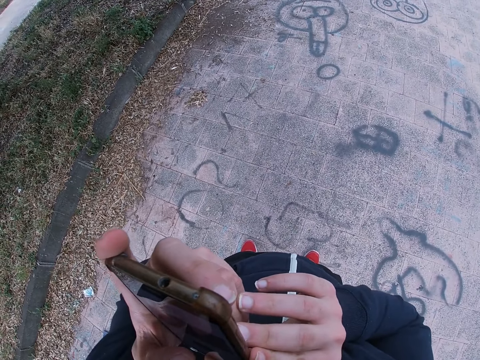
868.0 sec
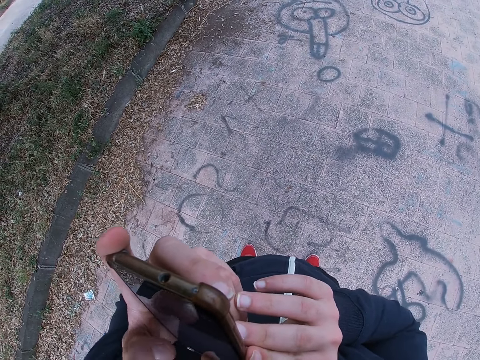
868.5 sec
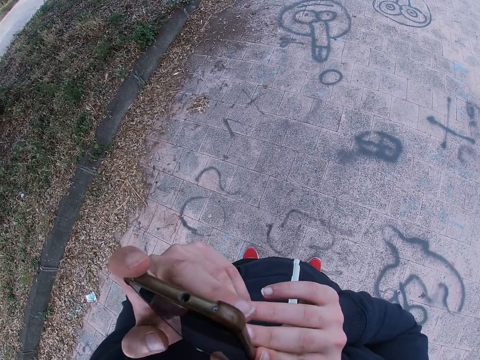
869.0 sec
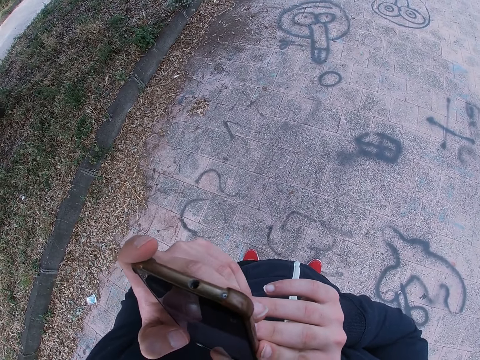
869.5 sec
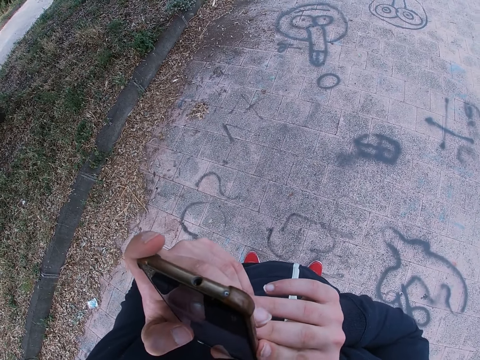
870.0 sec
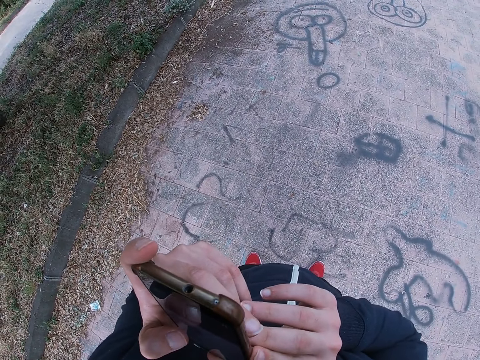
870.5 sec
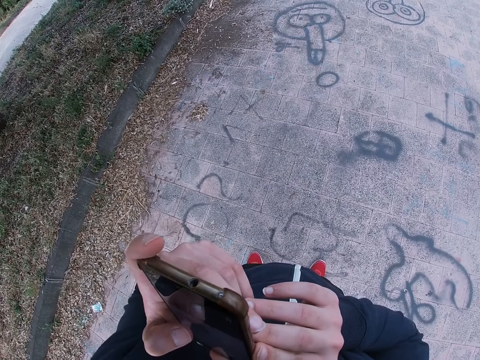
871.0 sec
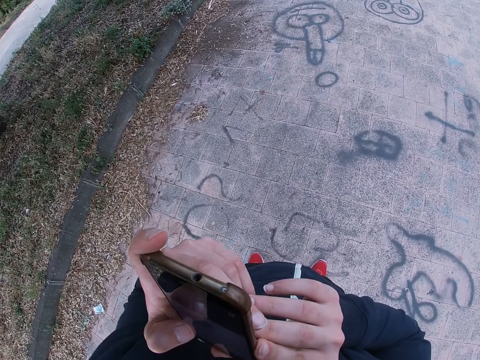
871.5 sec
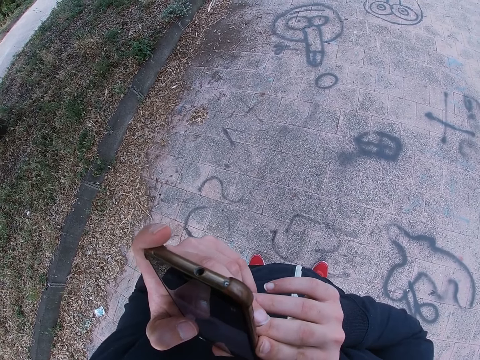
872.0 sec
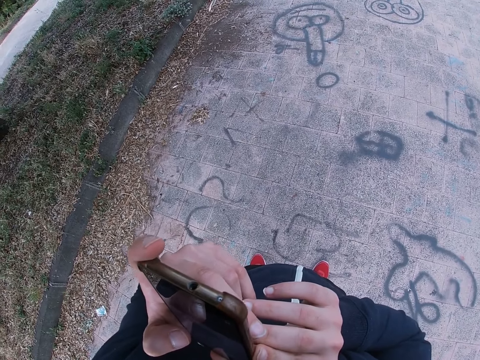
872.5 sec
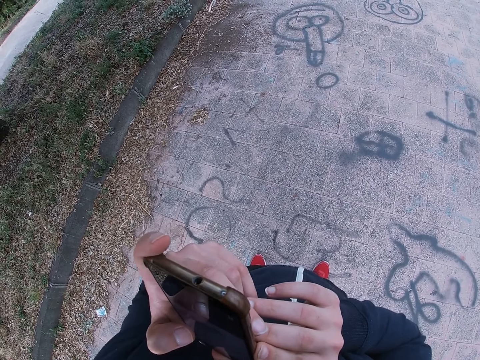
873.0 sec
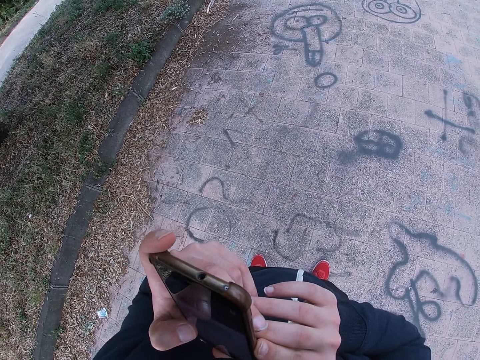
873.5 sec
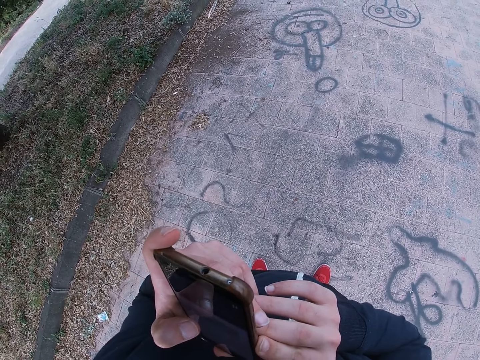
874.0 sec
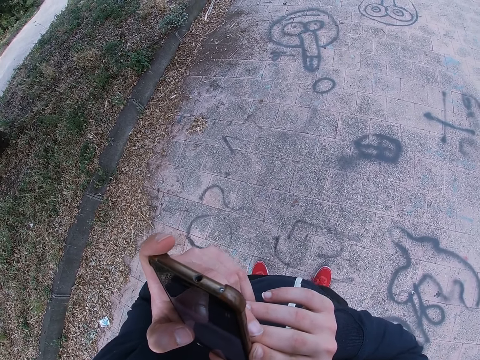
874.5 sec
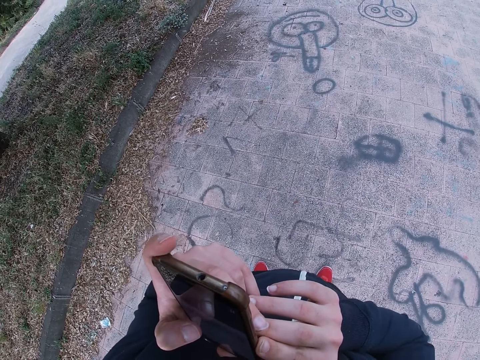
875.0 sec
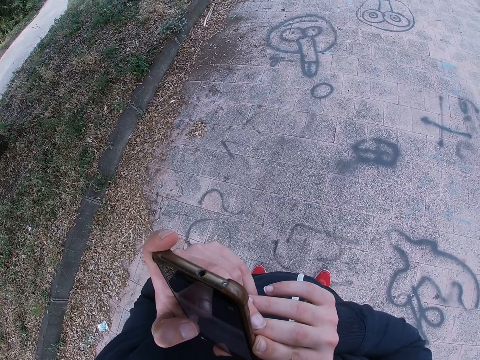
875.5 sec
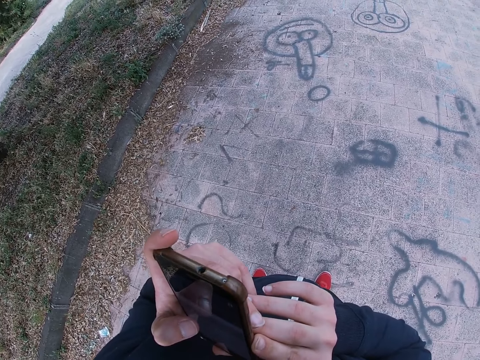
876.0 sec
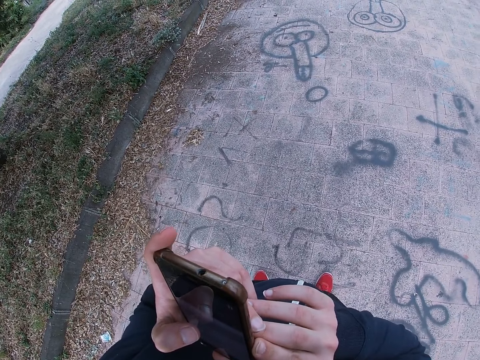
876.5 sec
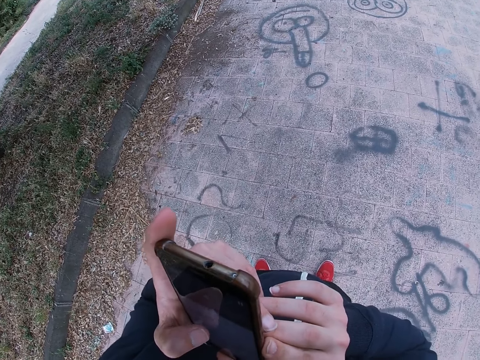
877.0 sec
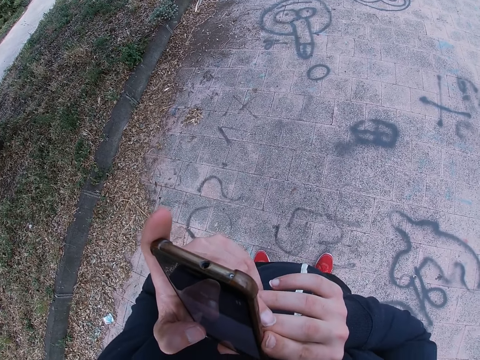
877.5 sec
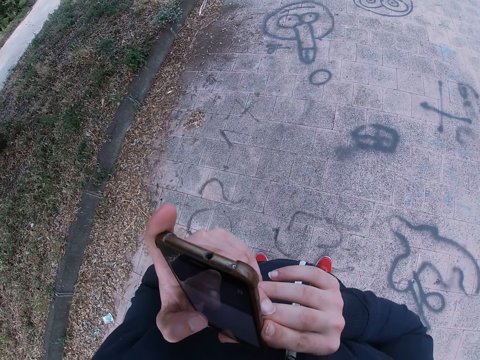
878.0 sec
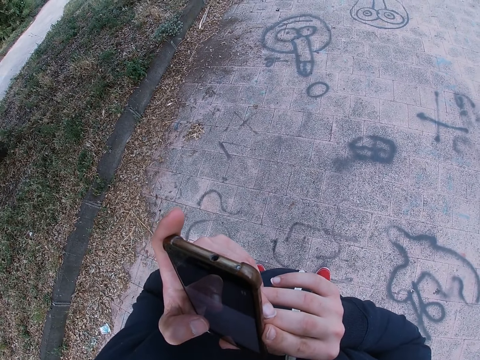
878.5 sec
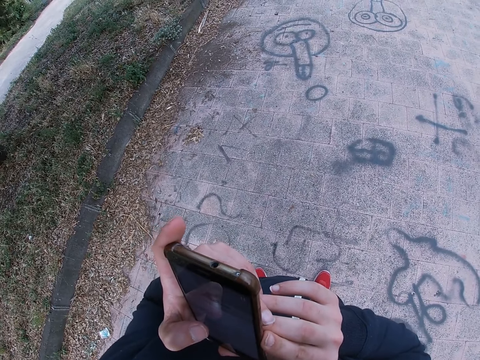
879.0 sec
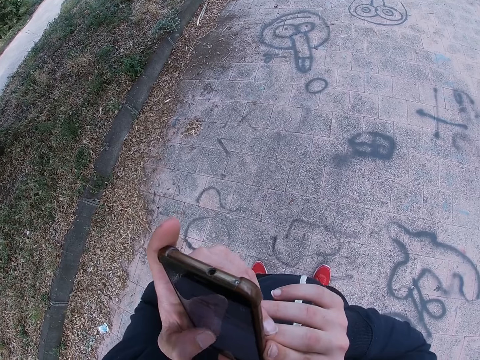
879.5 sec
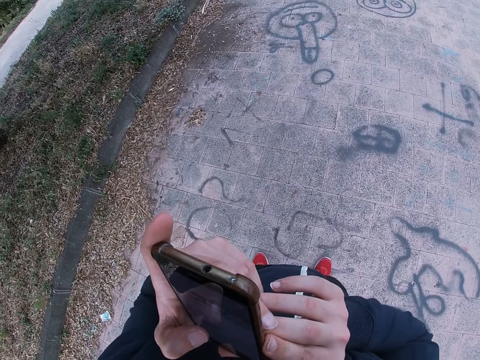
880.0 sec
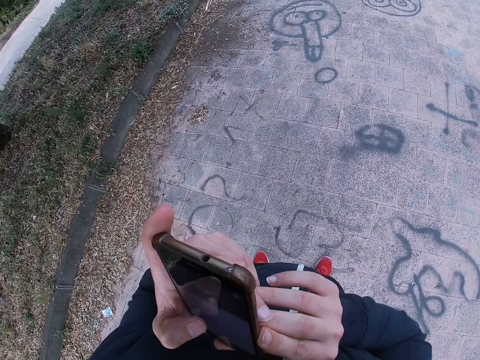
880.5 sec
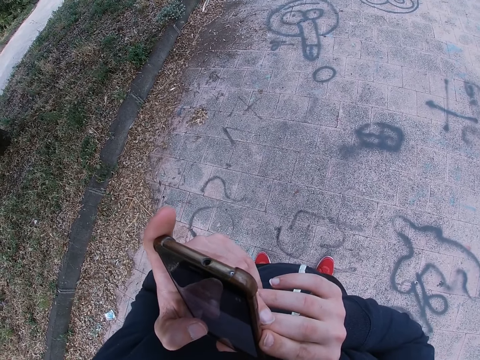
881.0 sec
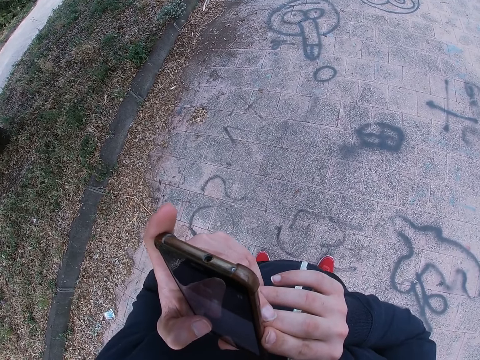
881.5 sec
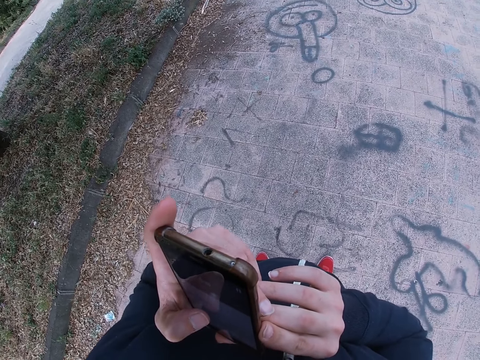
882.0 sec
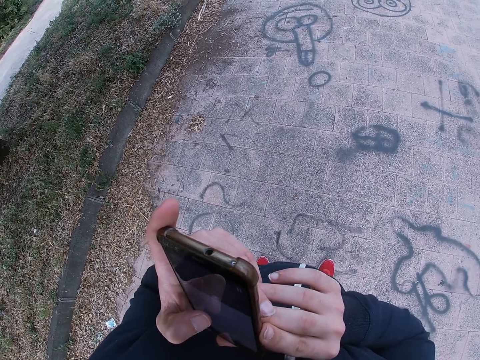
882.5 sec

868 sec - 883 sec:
The camera wearer taps the phone. They tap the phone again.

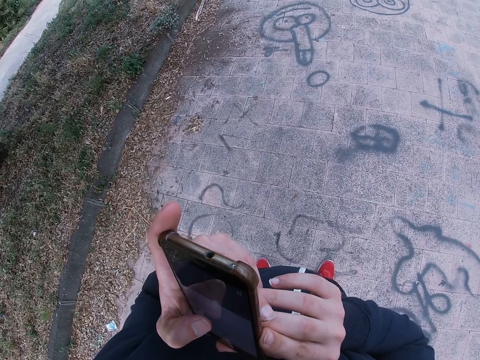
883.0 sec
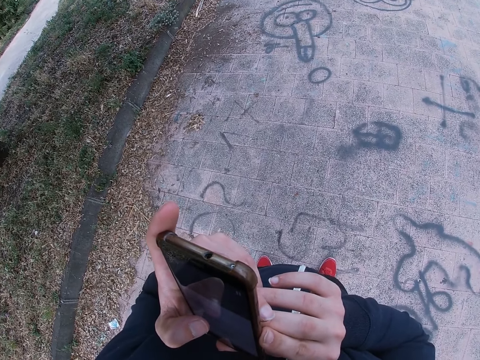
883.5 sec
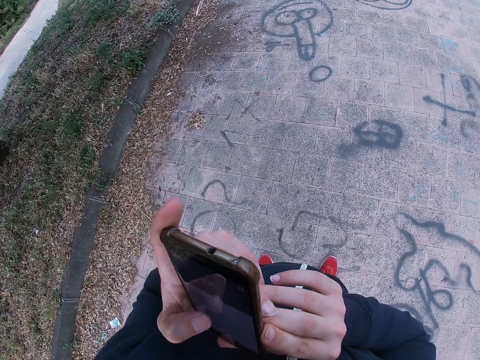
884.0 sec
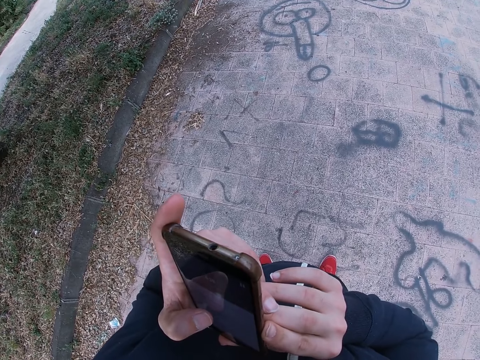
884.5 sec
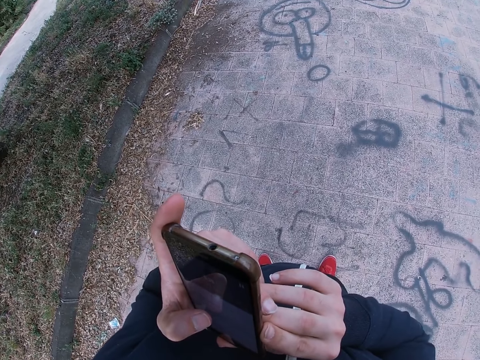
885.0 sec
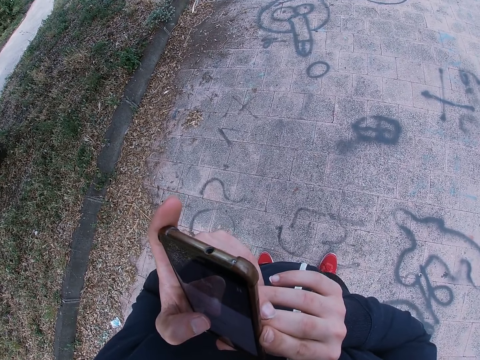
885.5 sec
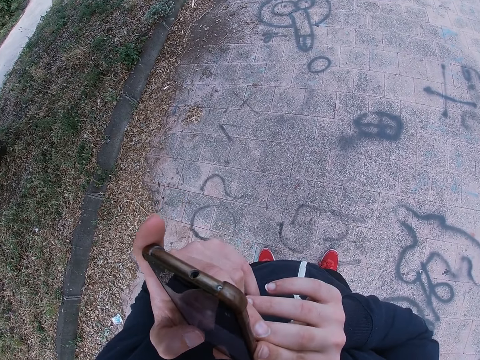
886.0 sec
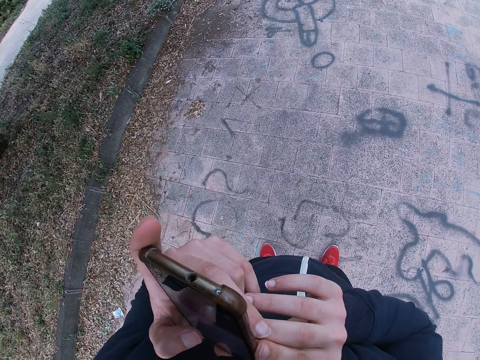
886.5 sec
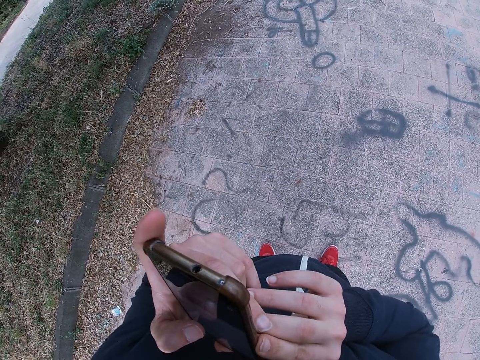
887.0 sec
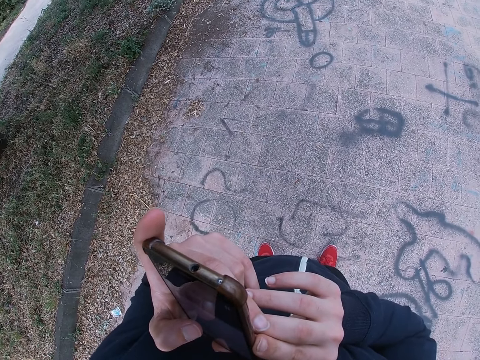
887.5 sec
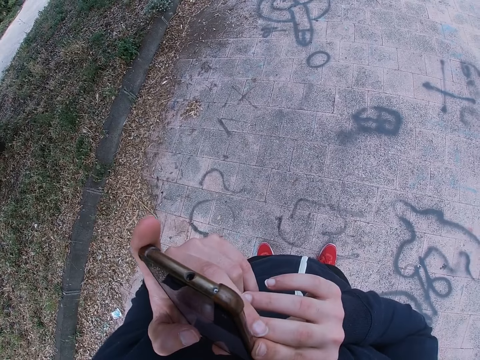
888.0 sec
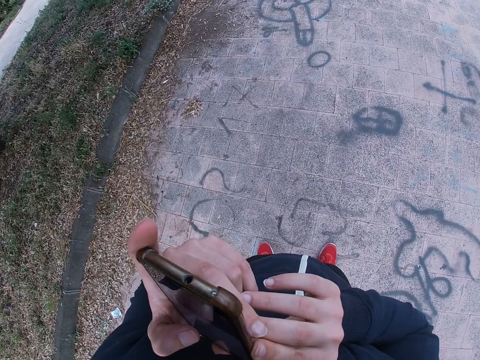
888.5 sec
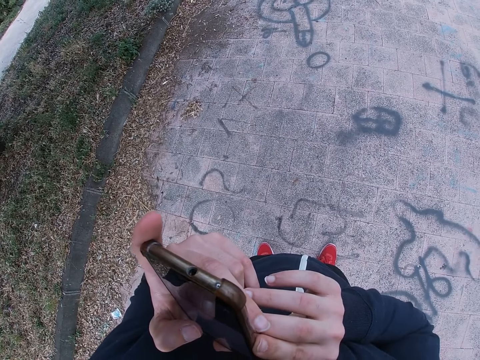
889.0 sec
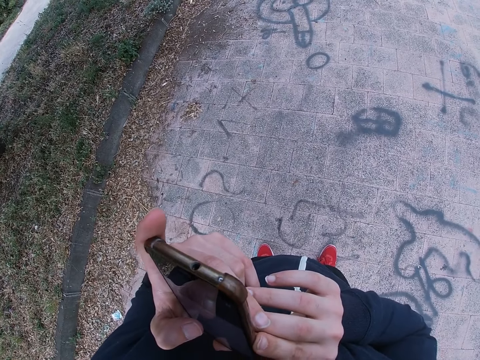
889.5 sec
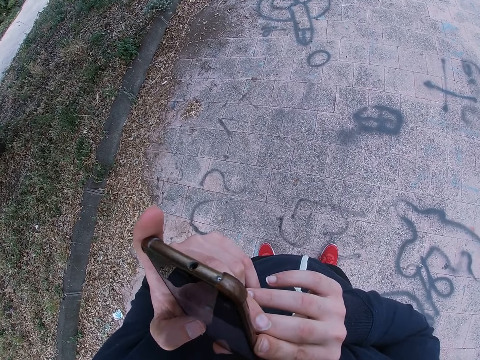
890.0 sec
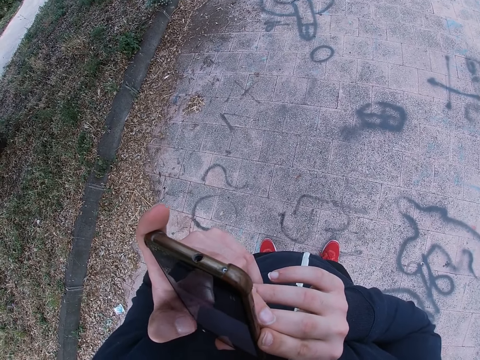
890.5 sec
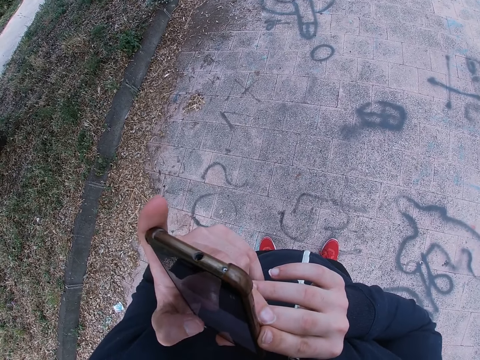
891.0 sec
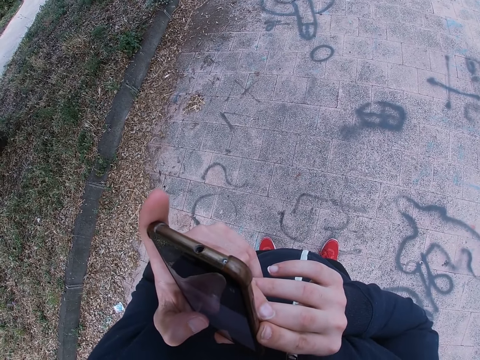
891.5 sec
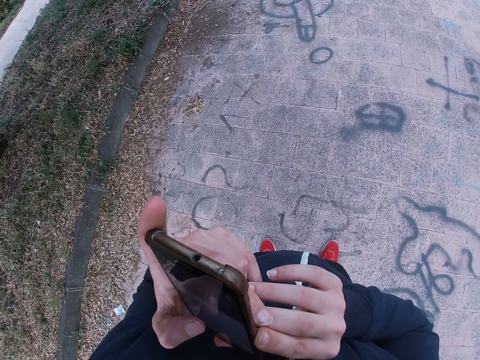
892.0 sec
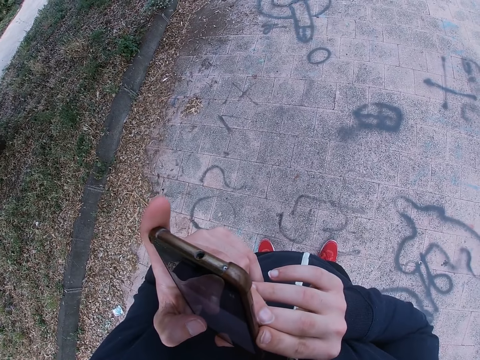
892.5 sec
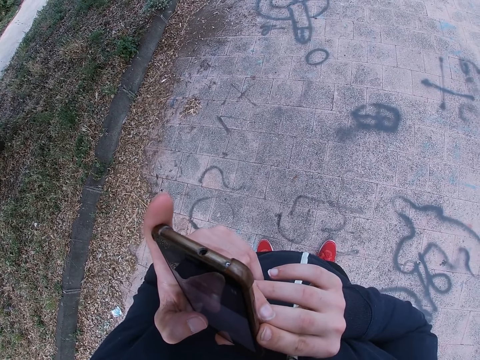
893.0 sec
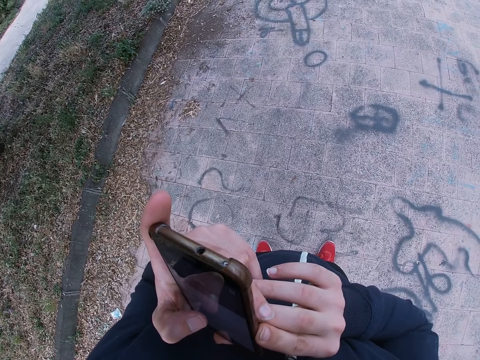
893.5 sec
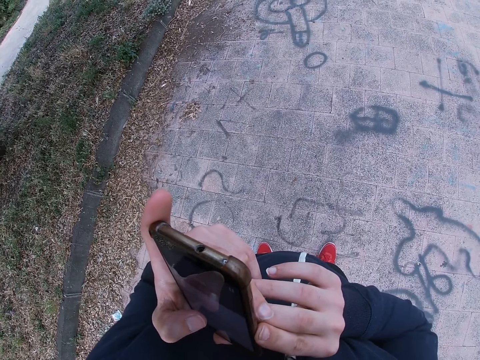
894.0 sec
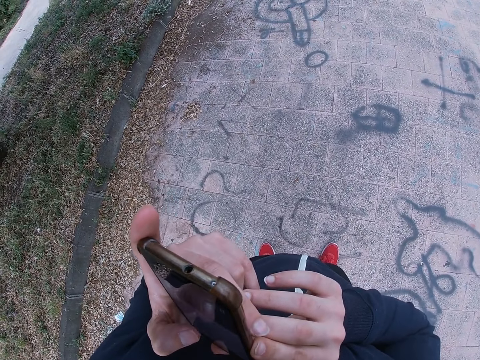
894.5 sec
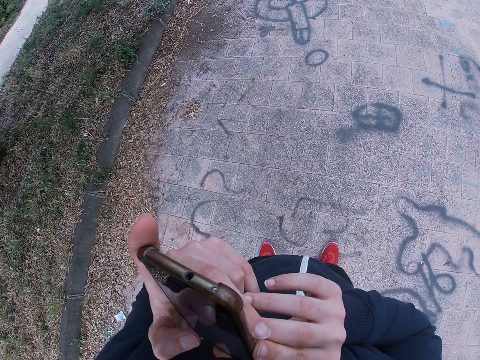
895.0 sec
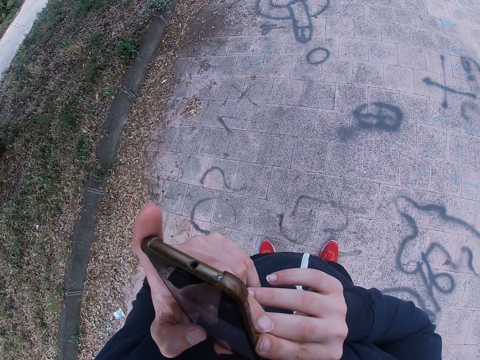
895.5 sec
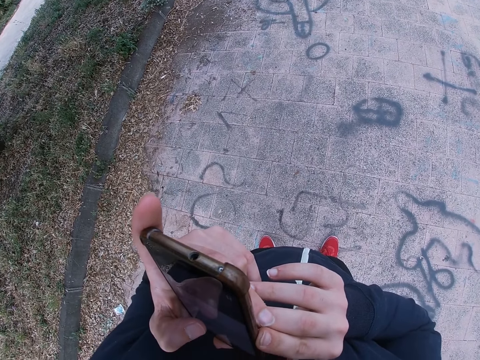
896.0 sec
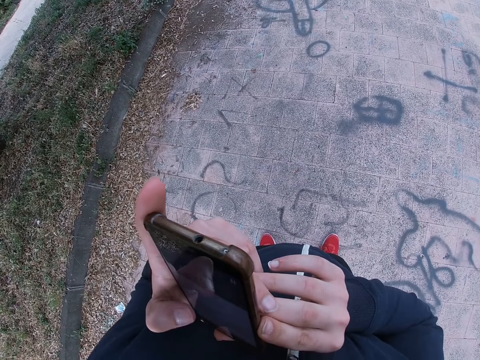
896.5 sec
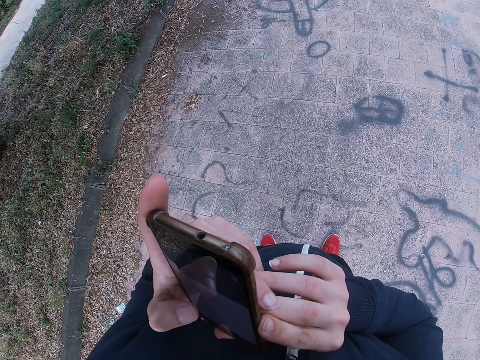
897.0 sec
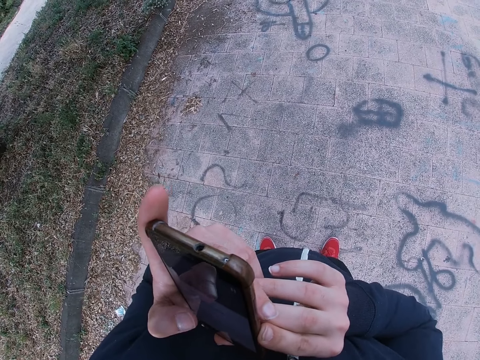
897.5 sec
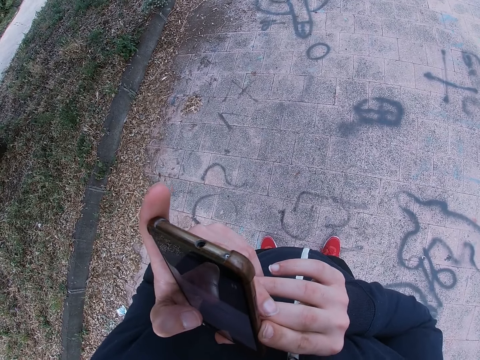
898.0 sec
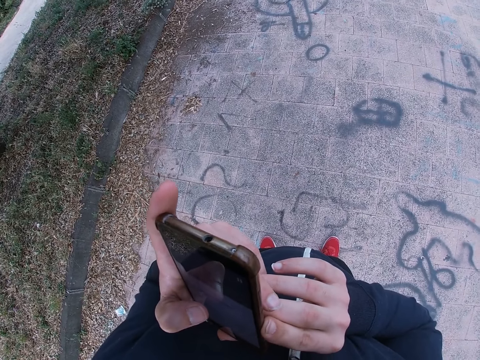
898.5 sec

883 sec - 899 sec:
The camera wearer taps the phone. They tap the phone again. They scroll the phone. They tap the phone repeatedly.
